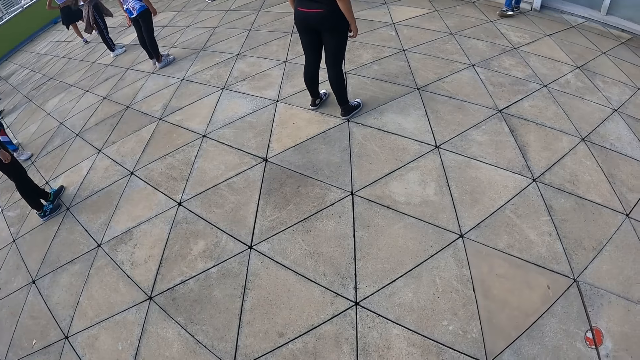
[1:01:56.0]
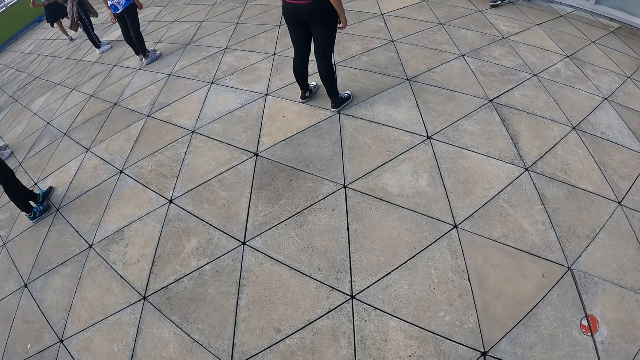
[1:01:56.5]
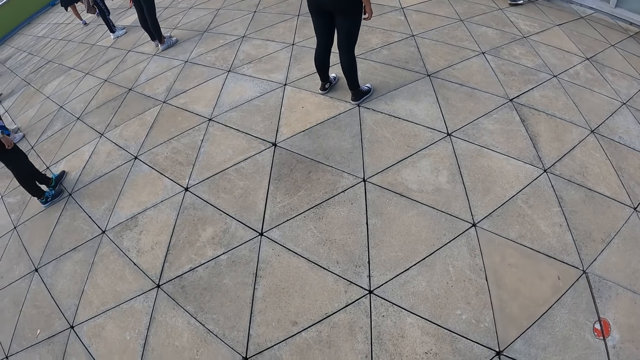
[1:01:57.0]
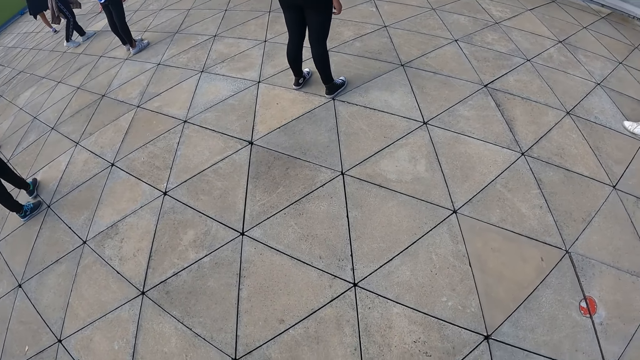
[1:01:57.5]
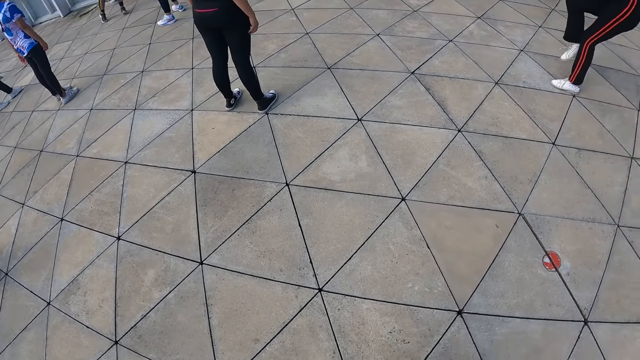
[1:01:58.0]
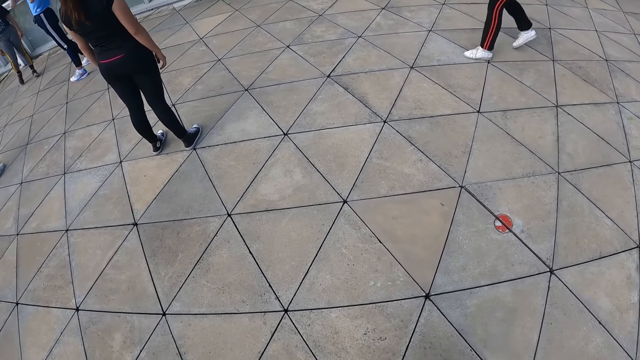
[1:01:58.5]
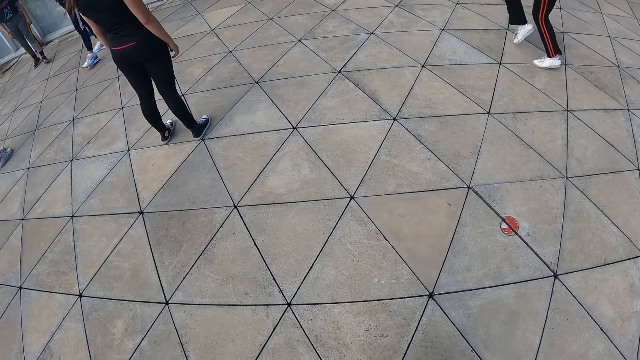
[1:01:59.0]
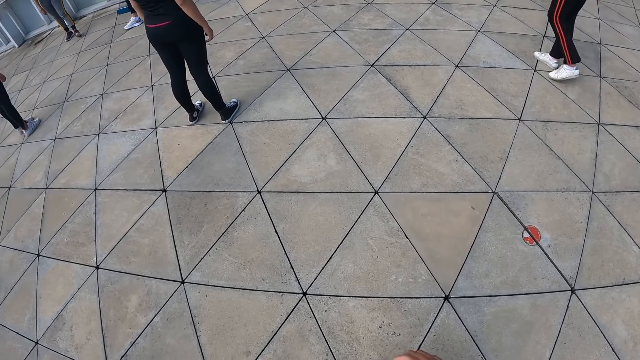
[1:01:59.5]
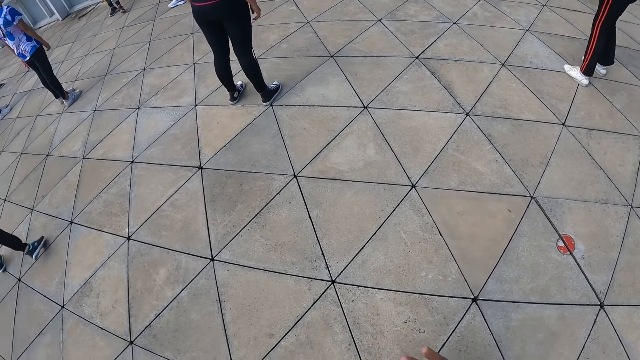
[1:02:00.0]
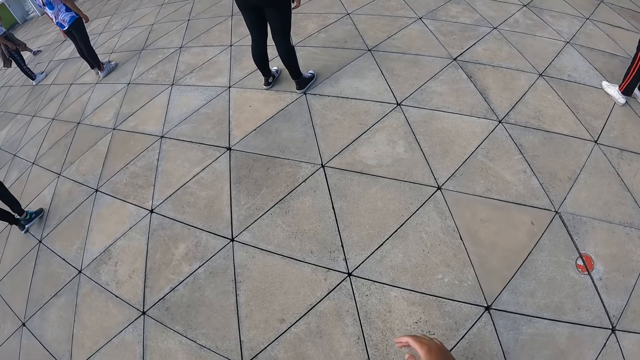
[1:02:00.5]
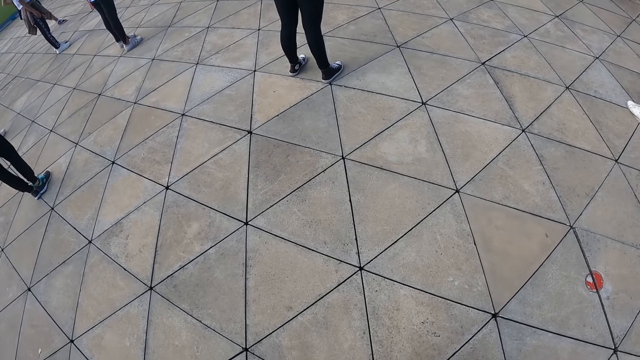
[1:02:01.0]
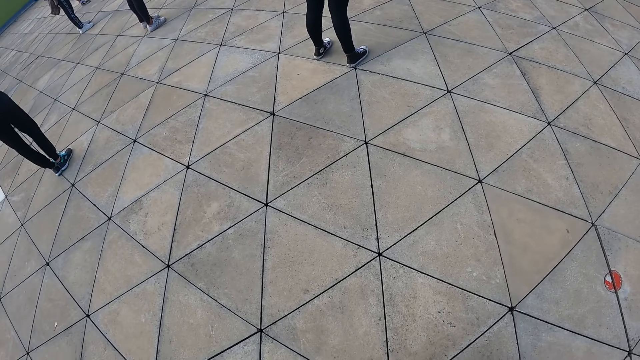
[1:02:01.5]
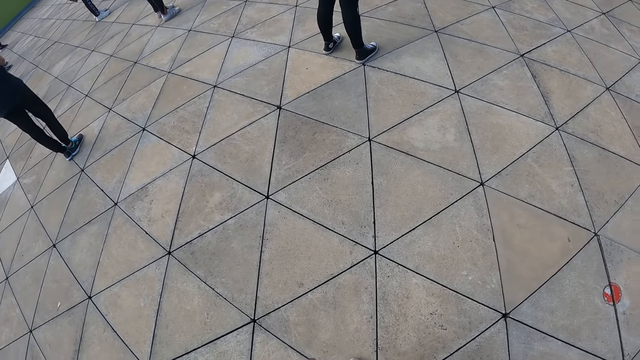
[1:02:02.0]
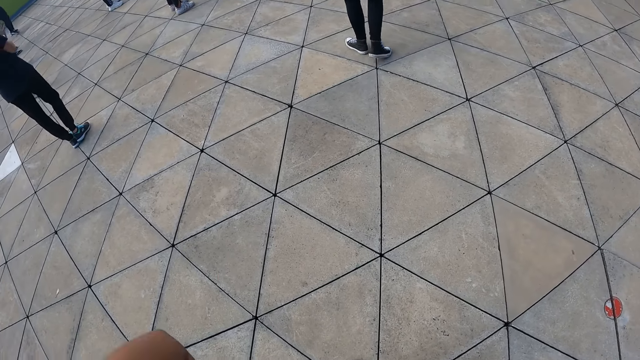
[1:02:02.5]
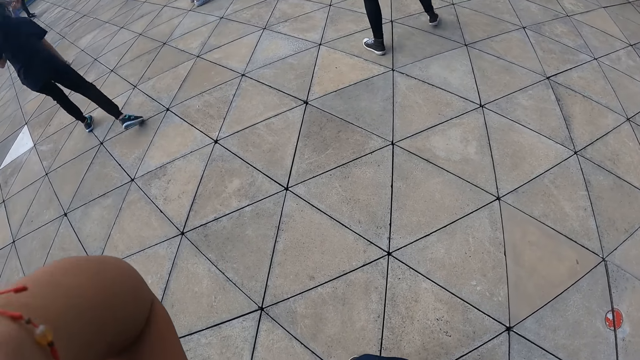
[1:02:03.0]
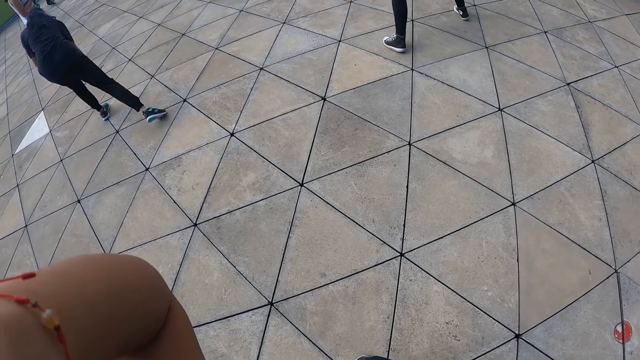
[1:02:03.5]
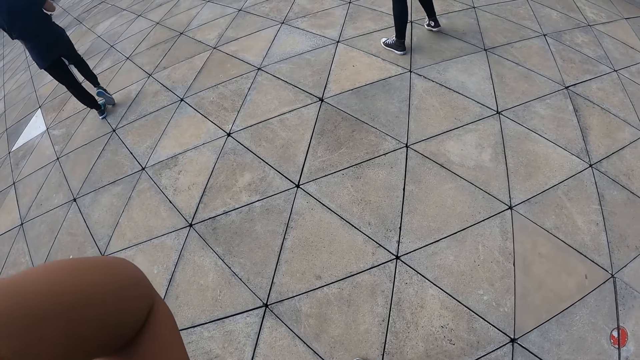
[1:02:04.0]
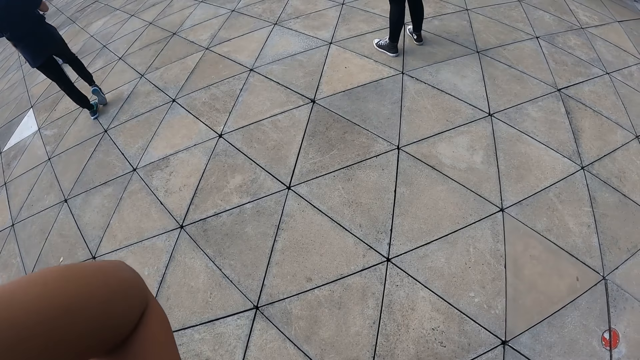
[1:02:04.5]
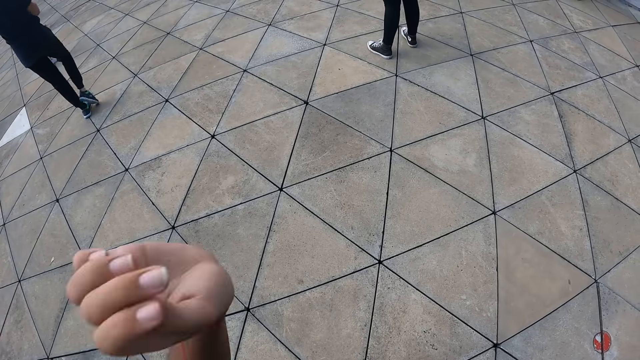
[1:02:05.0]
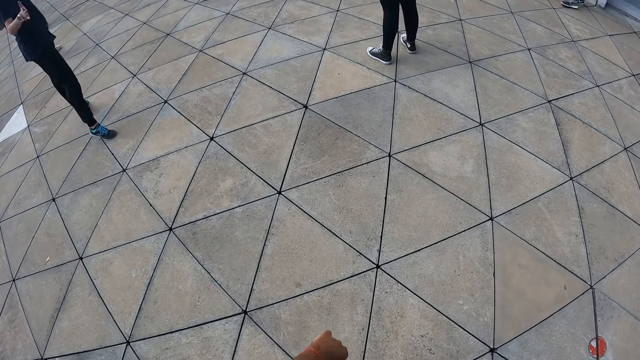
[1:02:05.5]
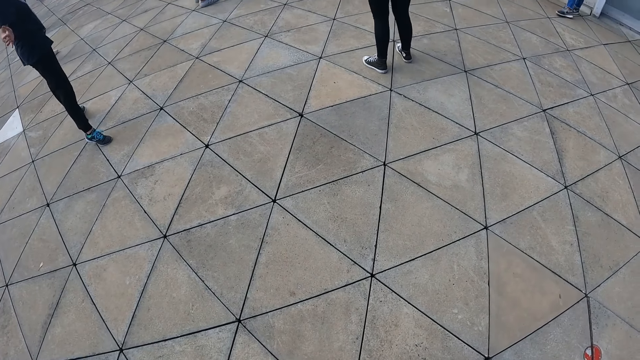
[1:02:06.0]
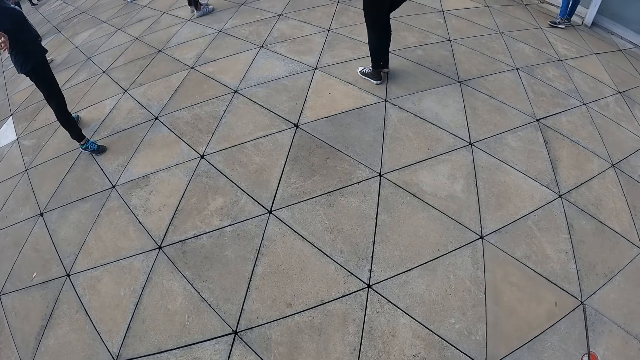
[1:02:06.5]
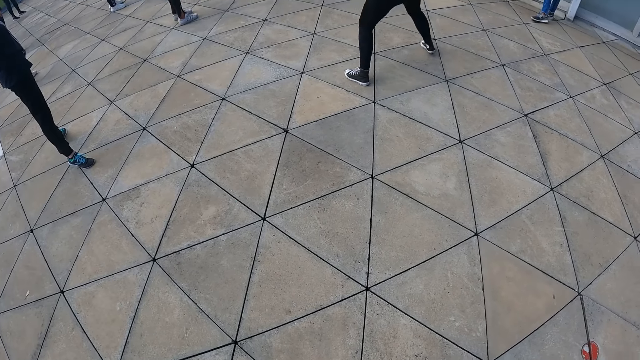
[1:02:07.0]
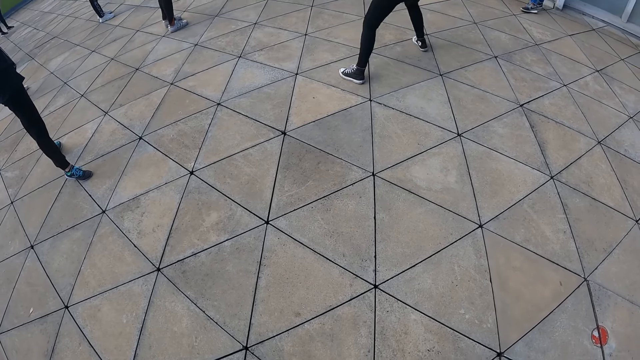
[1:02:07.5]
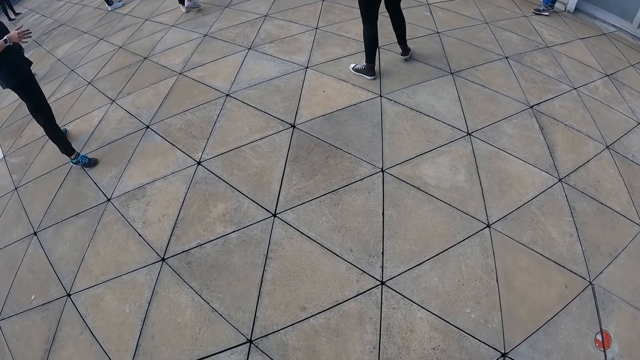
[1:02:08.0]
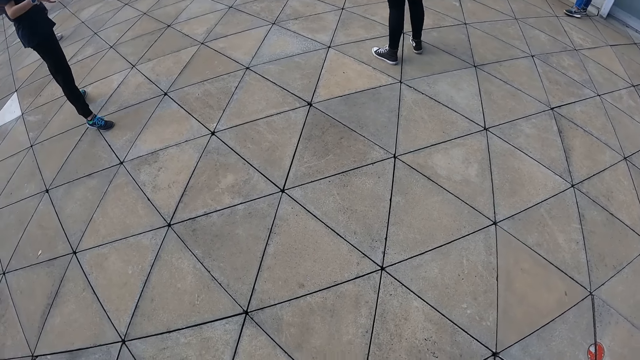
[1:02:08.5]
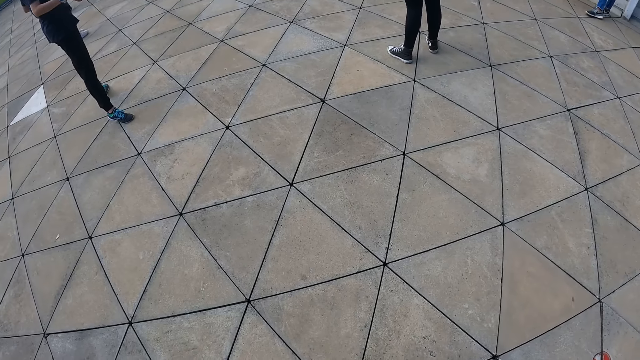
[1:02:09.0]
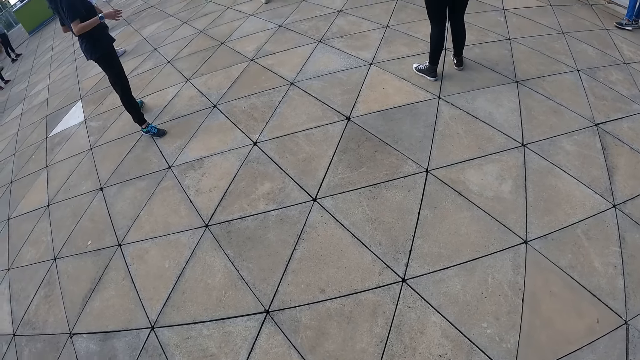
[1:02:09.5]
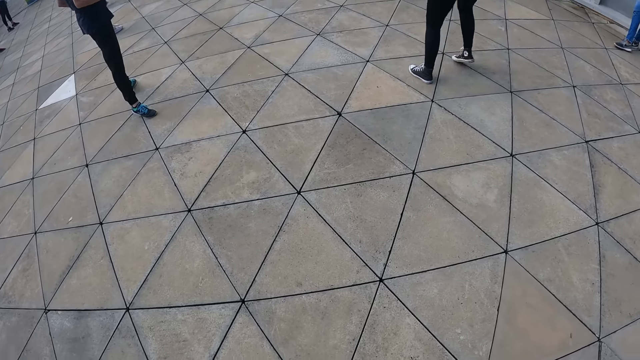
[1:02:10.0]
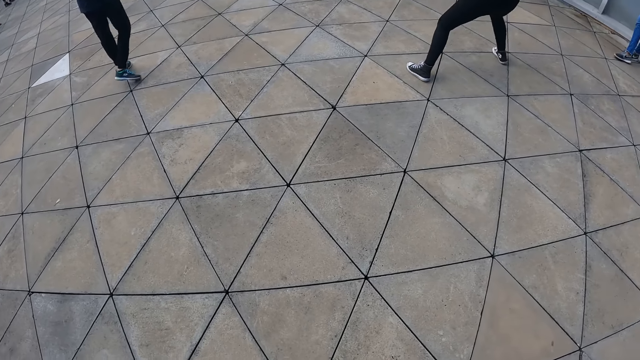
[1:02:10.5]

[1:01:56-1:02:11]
A person practices dance moves. Another person practices dance moves. The camera wearer lowers her hands. A third person practices dance moves.

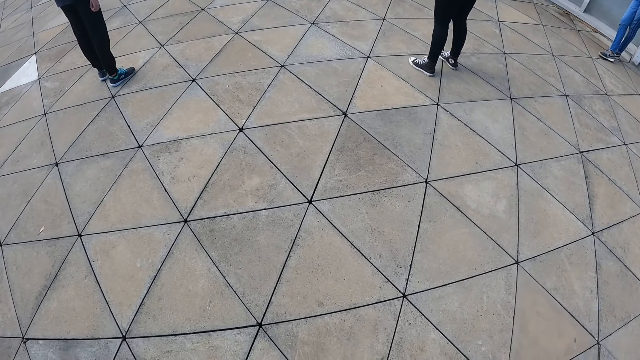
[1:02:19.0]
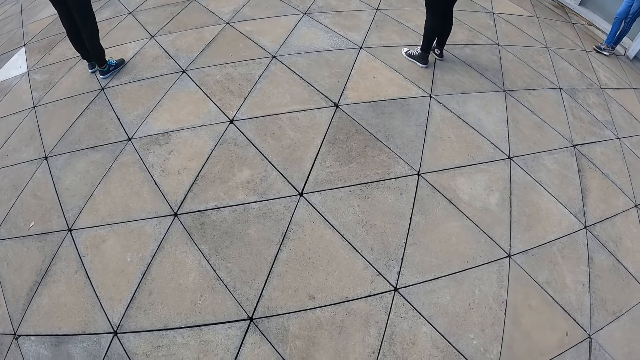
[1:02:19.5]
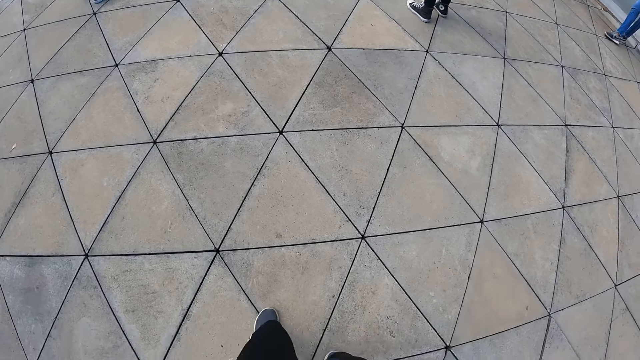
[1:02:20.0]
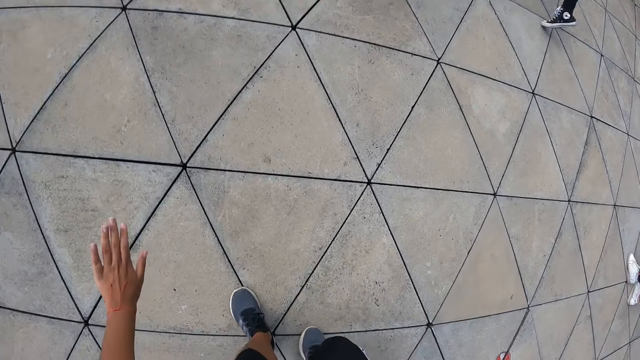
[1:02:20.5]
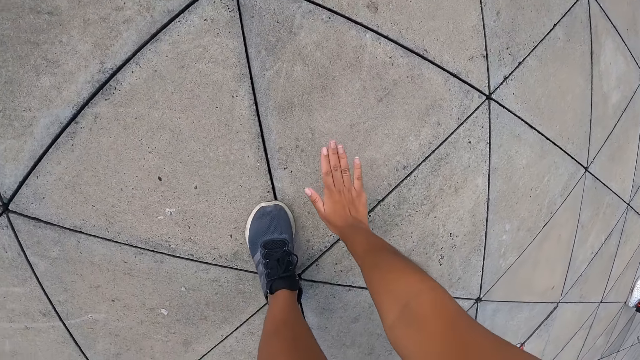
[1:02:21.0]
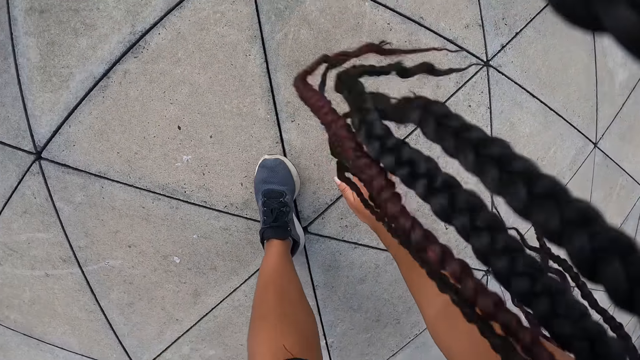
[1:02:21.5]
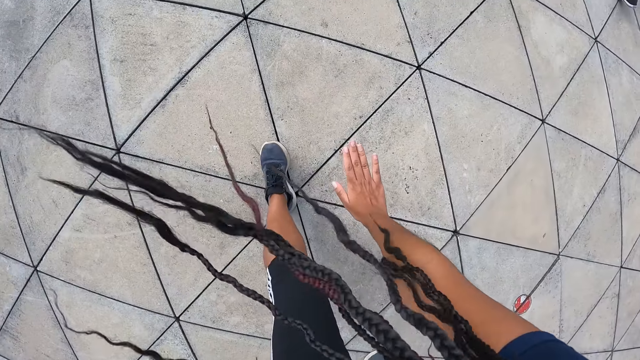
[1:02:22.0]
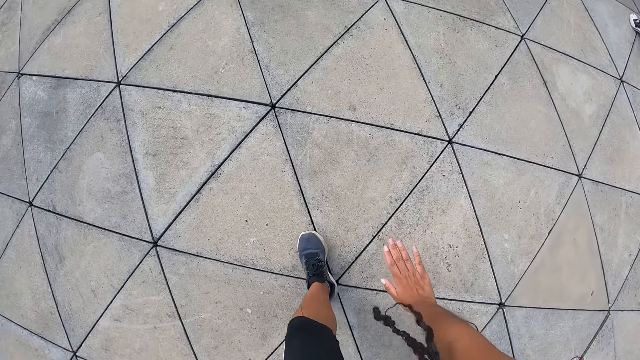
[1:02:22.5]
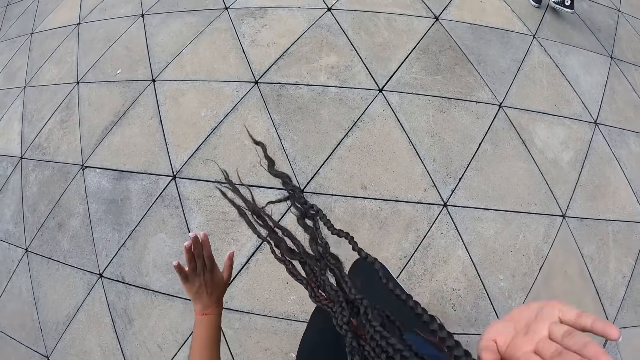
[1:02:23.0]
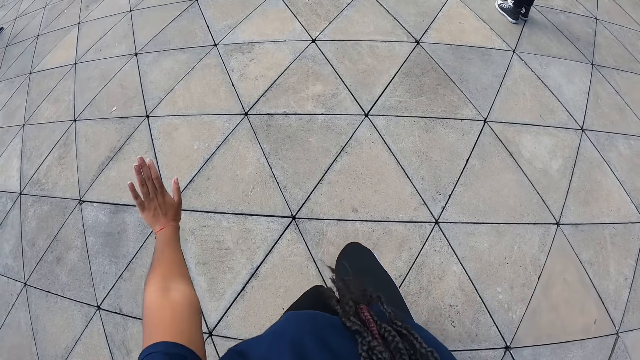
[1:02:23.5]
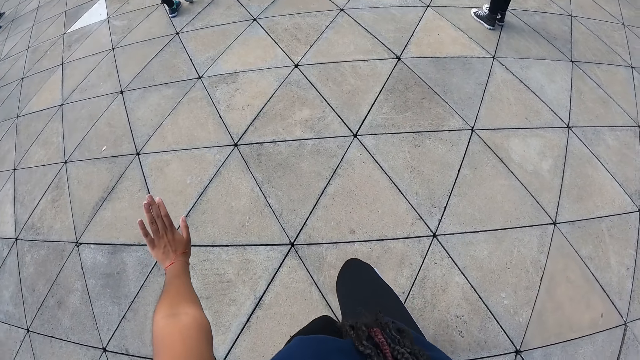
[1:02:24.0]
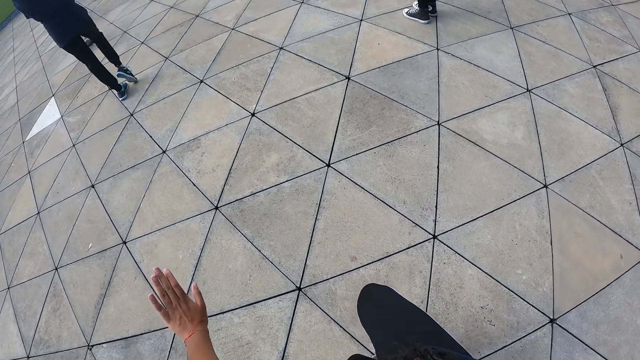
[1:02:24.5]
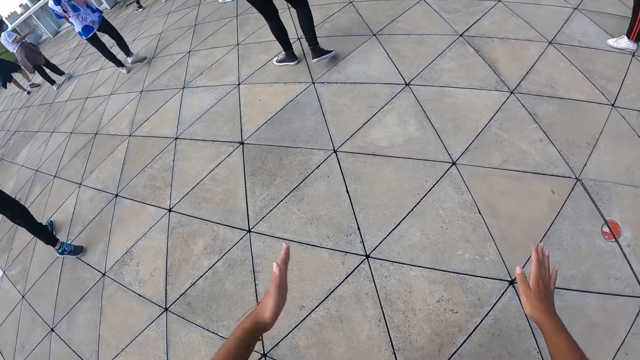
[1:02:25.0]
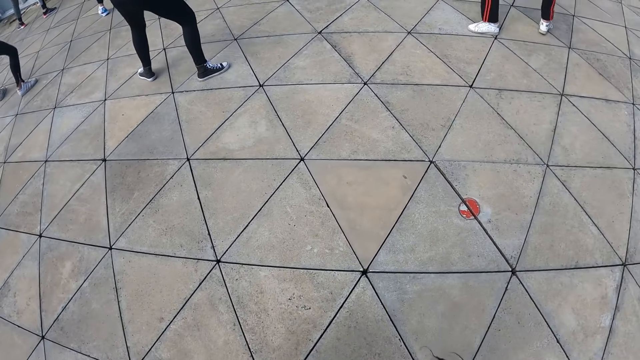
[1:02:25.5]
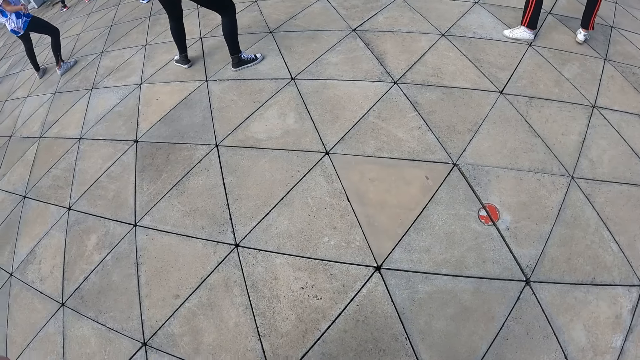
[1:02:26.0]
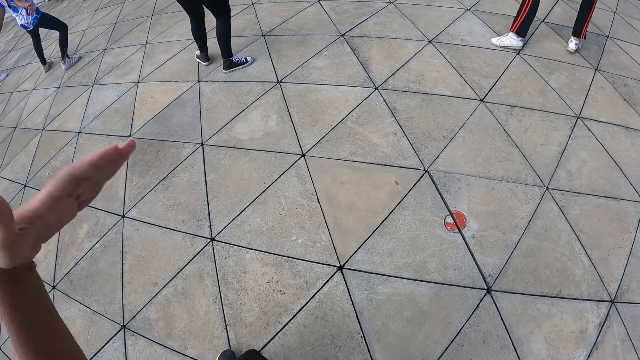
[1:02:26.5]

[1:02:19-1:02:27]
The camera wearer gesticulates with her hands and bends over. She lowers her right hand to the ground. She practices dance moves. She rises and moves with her feet.
